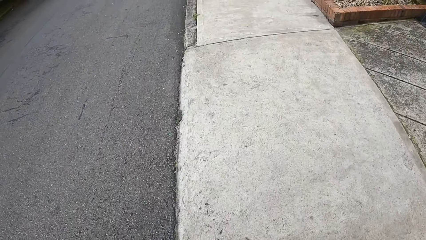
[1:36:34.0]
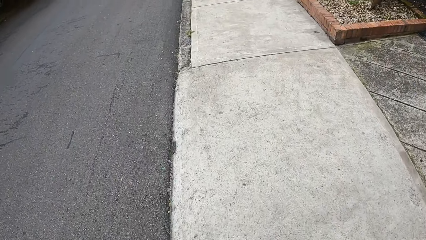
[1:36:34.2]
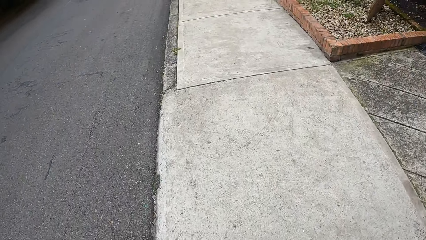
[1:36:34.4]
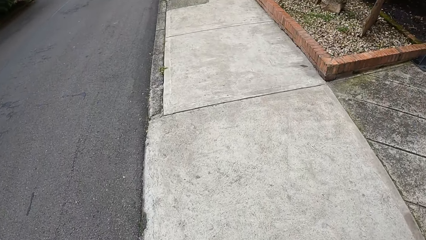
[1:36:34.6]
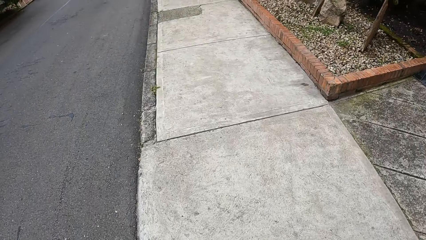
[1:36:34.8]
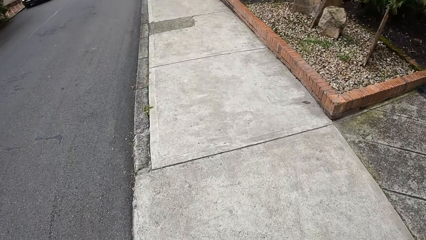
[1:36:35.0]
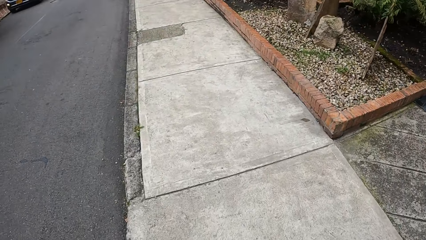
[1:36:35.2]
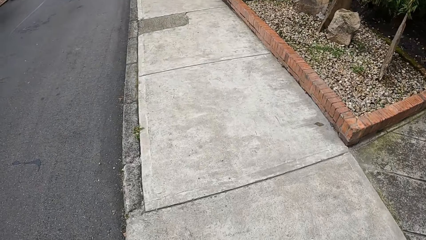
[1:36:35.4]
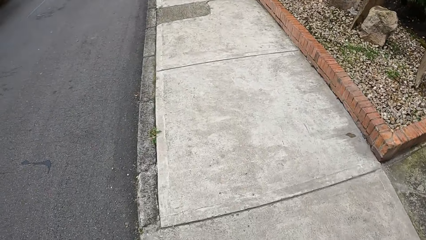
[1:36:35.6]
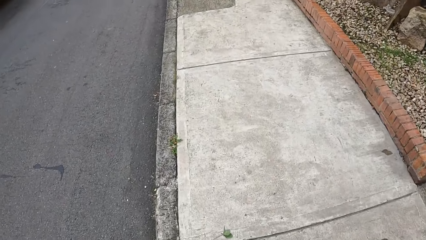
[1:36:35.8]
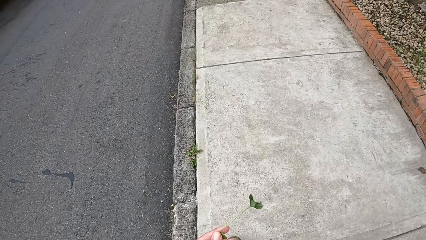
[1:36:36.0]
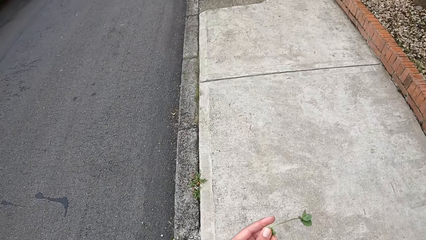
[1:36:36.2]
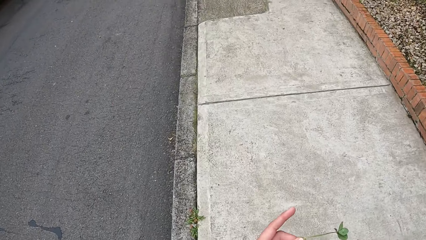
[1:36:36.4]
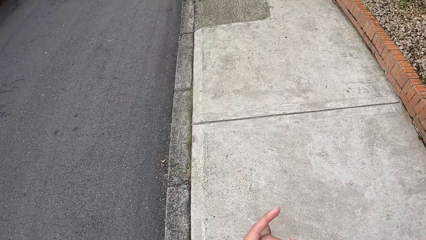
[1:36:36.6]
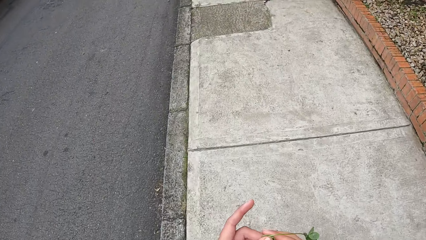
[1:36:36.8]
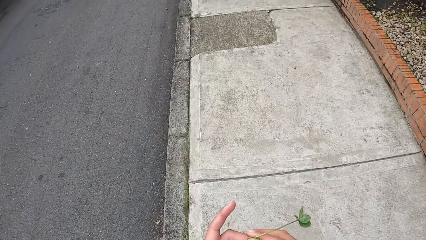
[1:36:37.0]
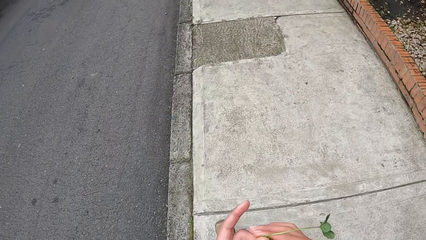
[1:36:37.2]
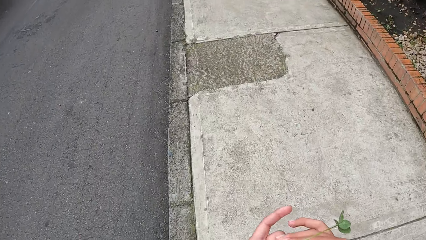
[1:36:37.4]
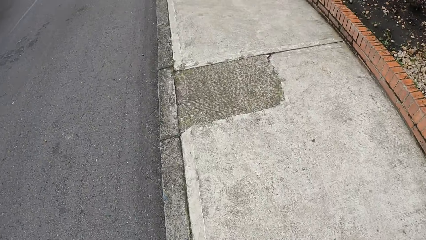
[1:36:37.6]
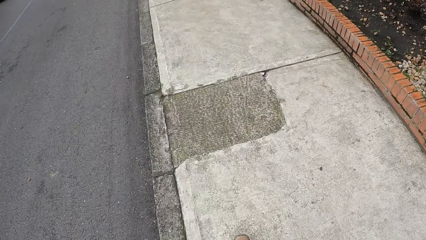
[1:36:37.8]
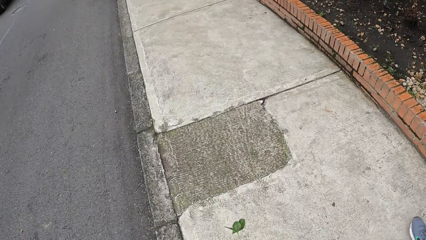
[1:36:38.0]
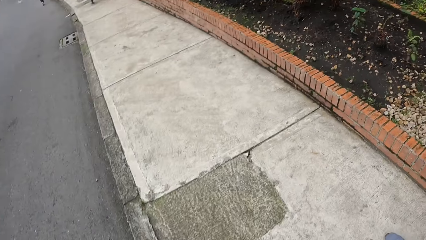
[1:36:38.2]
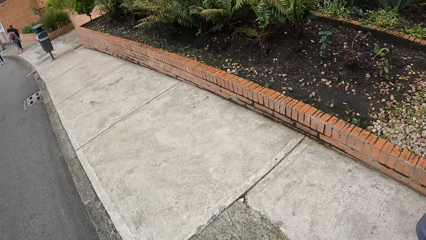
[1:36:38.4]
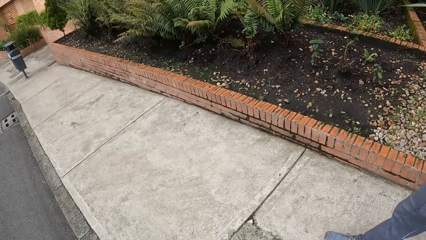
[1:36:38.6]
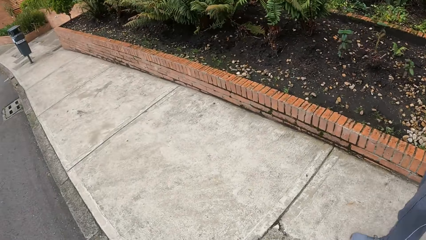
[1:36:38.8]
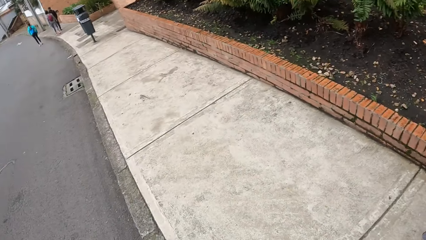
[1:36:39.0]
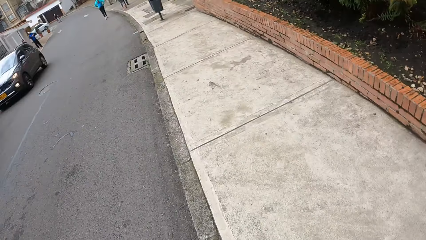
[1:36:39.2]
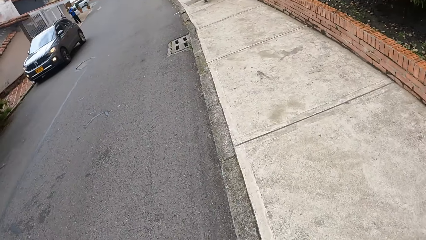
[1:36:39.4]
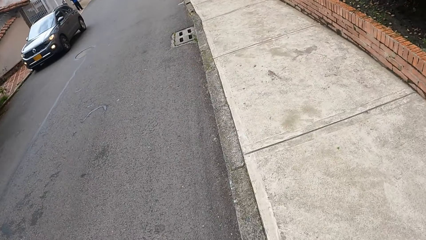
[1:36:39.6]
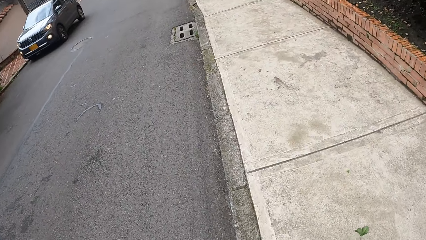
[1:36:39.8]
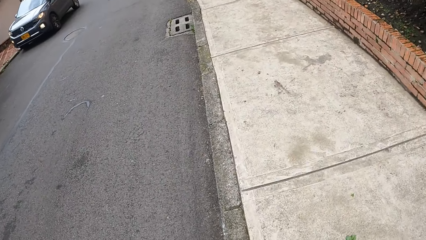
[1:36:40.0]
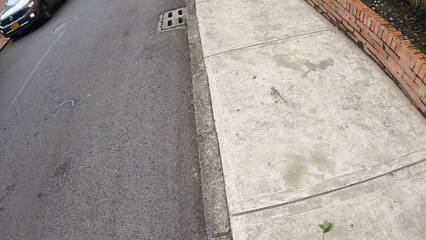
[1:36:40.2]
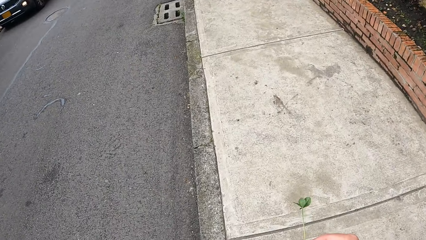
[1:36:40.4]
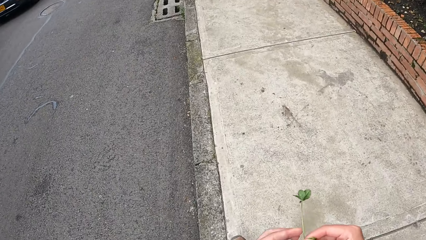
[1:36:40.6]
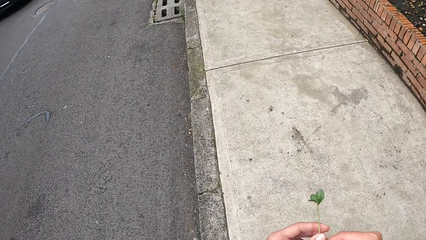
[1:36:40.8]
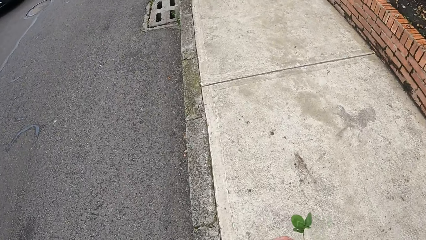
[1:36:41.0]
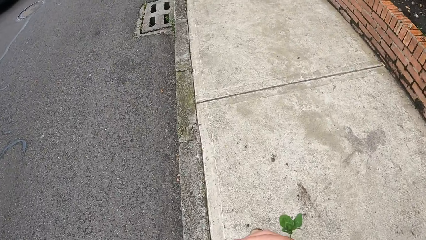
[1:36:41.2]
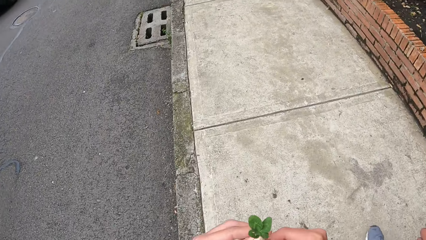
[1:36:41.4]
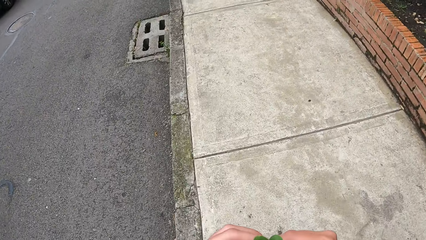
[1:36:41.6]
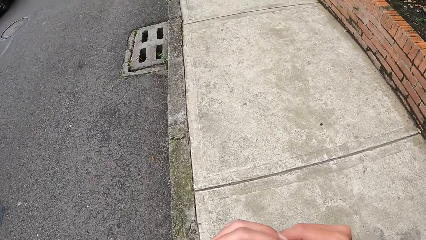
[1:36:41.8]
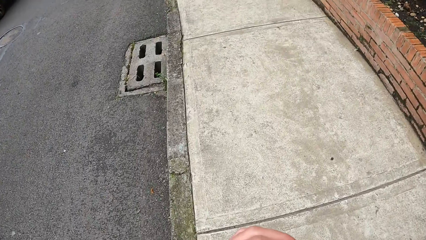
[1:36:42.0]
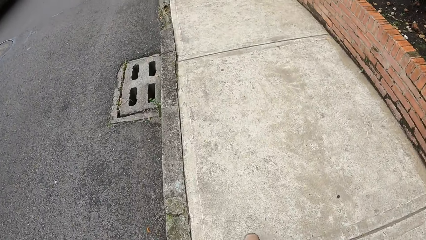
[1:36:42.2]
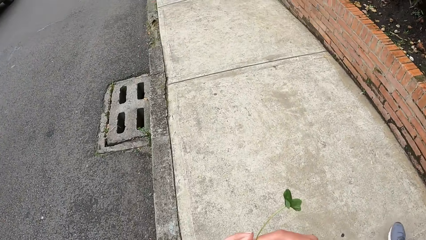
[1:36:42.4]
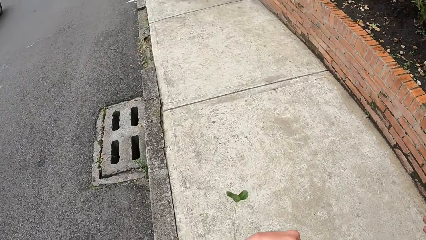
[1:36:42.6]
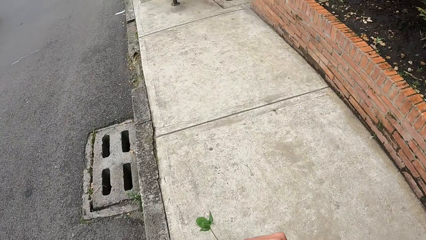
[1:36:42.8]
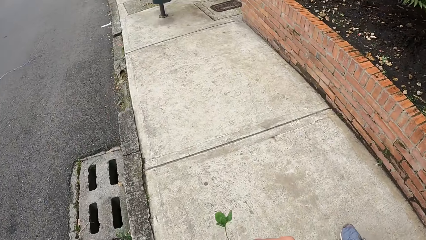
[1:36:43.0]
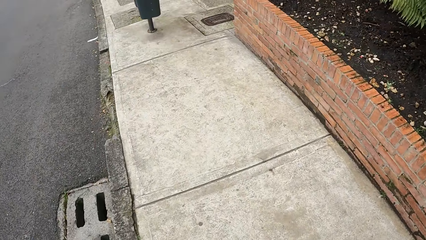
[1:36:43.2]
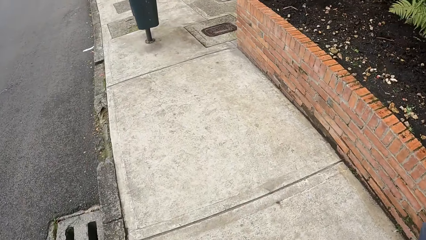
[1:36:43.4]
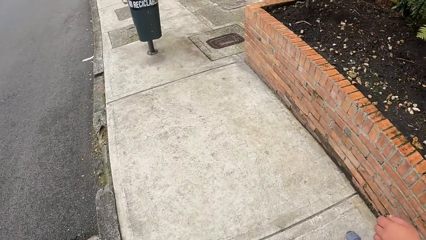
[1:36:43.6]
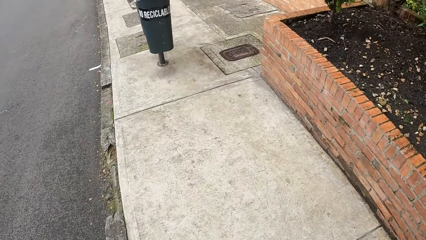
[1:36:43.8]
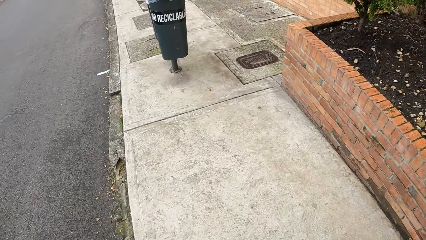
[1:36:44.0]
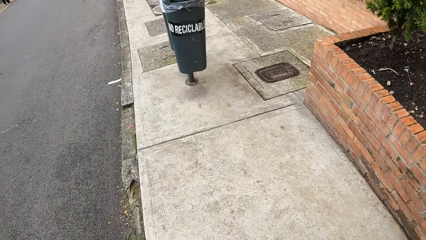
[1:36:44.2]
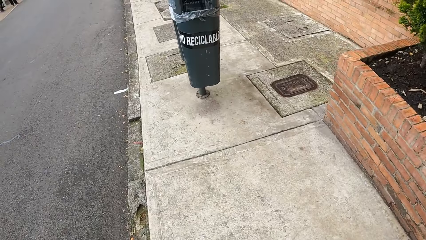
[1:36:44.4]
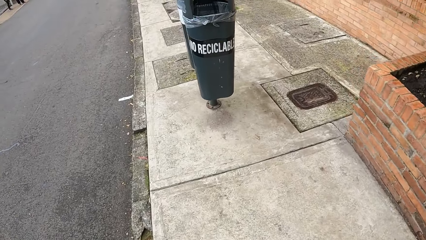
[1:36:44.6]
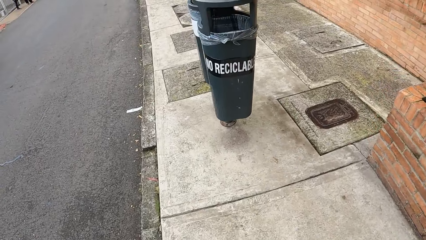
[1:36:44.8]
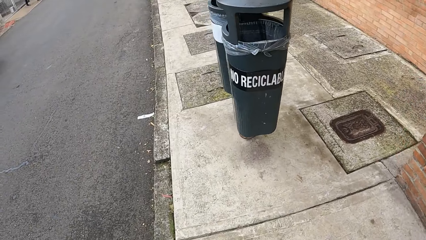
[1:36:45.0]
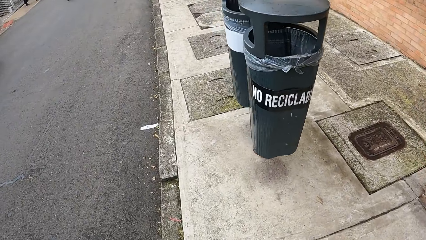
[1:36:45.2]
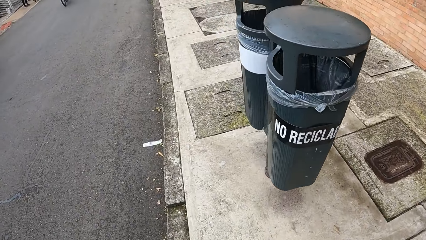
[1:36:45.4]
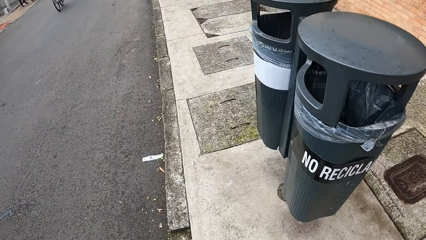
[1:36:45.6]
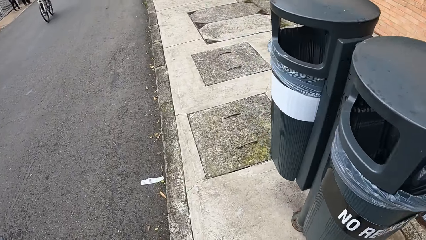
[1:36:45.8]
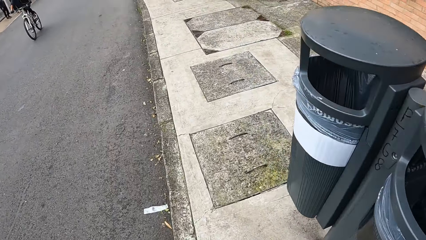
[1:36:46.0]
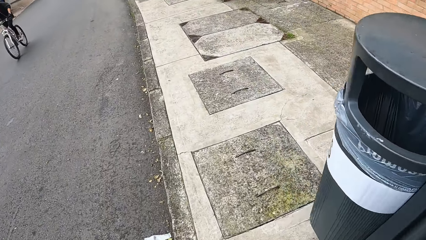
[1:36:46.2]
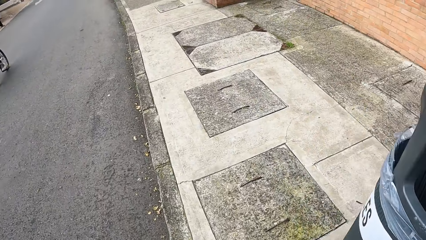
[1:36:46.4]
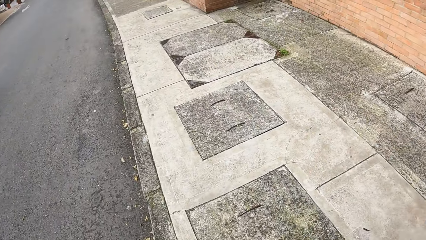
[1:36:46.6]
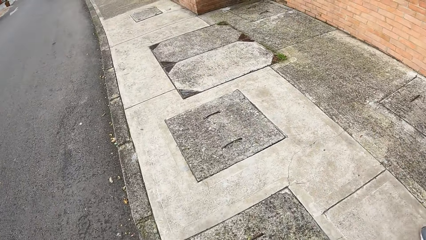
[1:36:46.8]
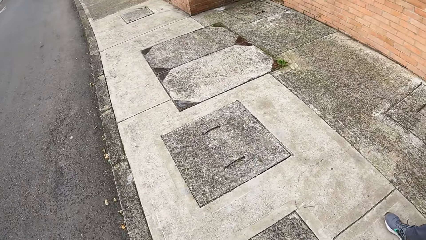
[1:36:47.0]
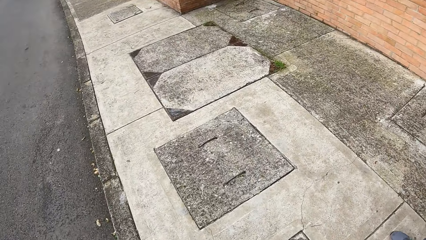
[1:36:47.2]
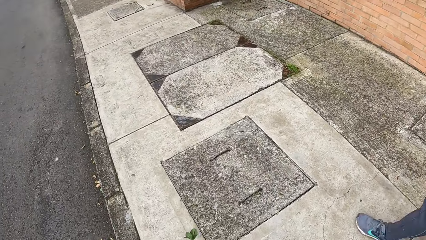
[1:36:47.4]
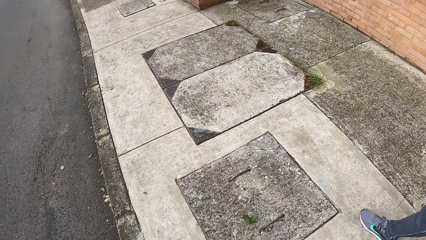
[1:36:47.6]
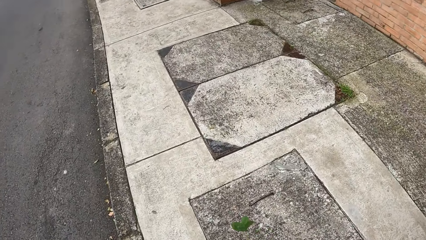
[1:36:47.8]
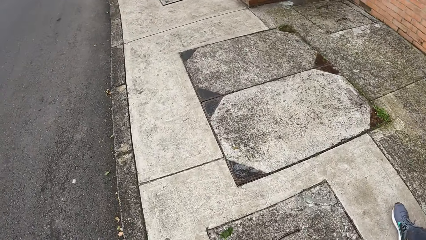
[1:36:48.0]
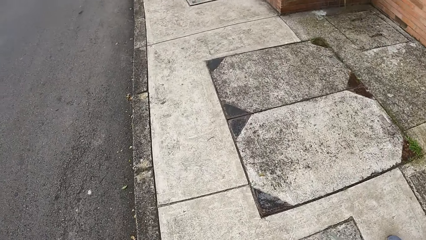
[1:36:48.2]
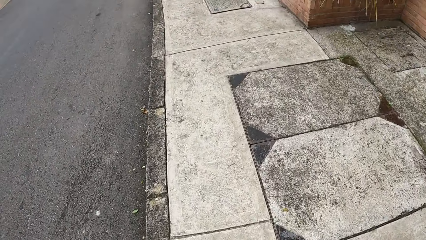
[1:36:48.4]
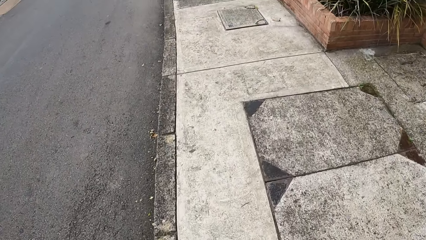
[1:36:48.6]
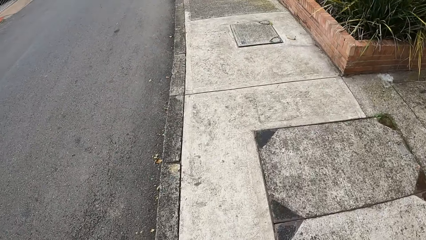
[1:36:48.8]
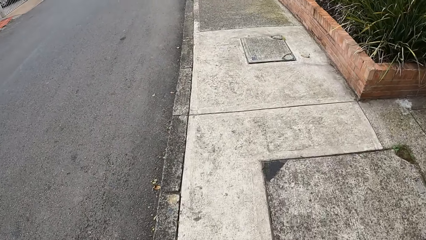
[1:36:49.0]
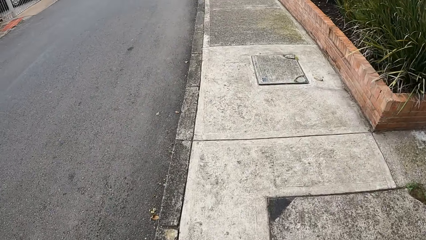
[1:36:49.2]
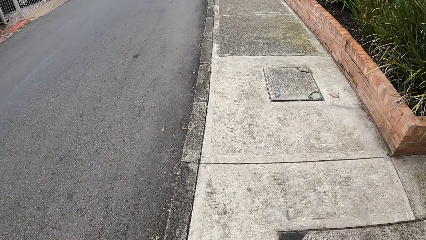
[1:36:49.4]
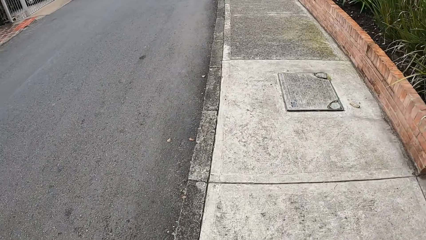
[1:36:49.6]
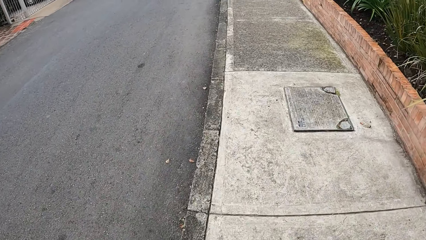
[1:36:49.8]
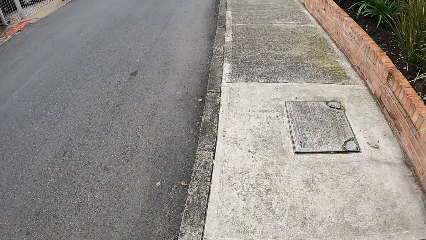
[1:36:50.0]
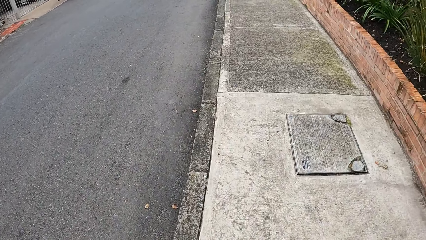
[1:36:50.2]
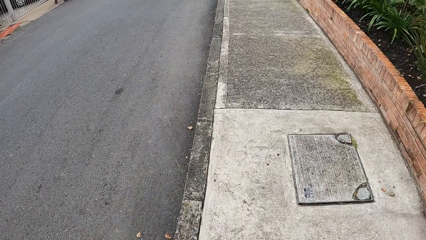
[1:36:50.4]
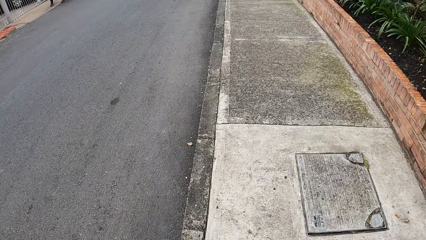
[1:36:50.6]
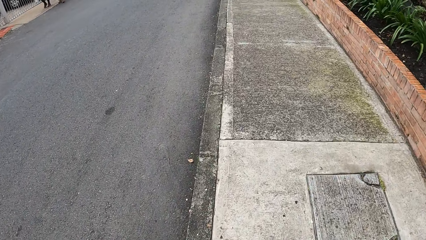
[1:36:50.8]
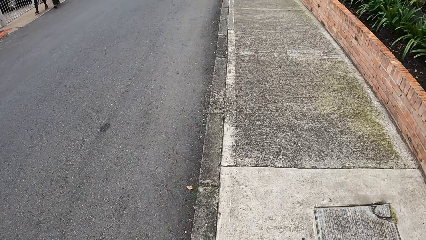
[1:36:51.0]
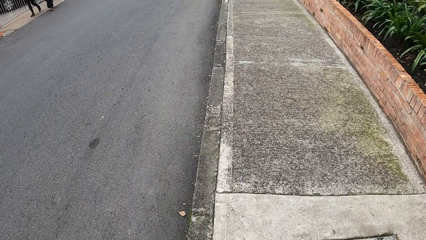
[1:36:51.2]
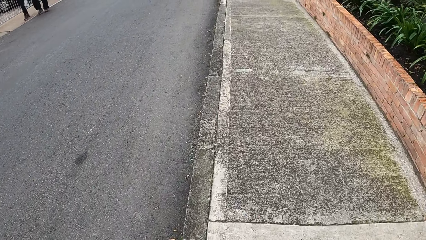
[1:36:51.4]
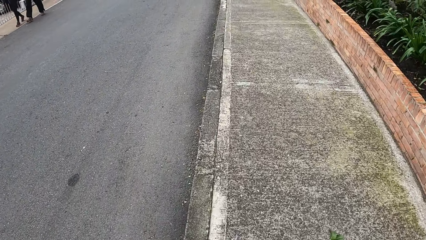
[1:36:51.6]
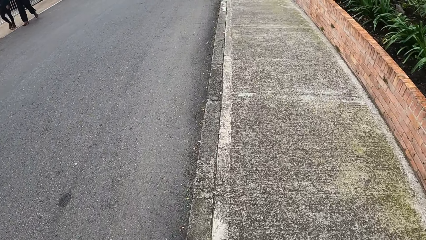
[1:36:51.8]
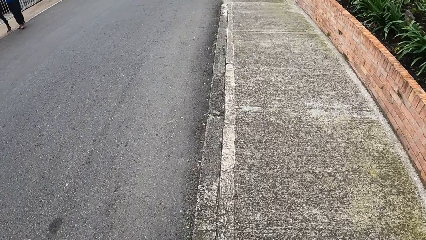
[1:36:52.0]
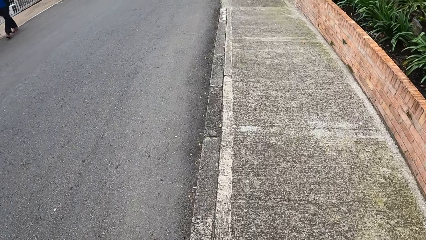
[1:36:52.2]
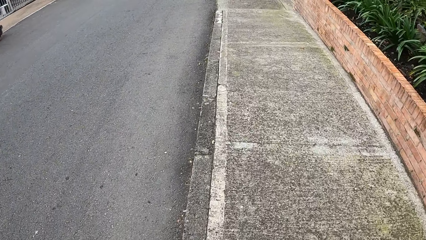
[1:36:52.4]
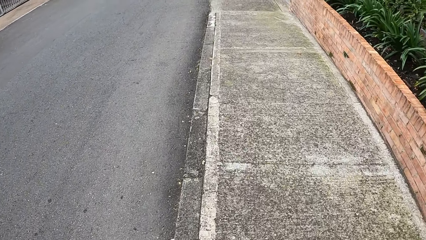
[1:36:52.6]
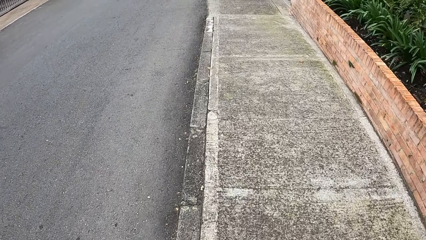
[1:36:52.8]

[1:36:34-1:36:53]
The camera wearer holds a leaf or stem with her left hand. She holds the leaf with both hands. She turns to the side. She walks around. She holds the stem. She walks around. A man rides a bicycle. The man on the bicycle rides past the camera wearer.
